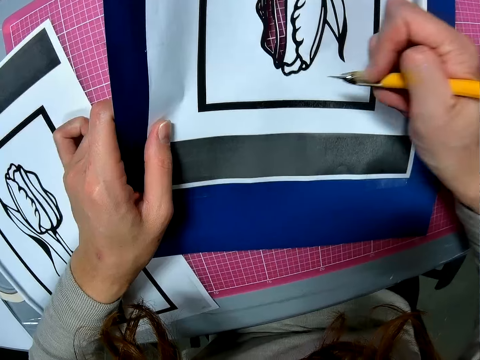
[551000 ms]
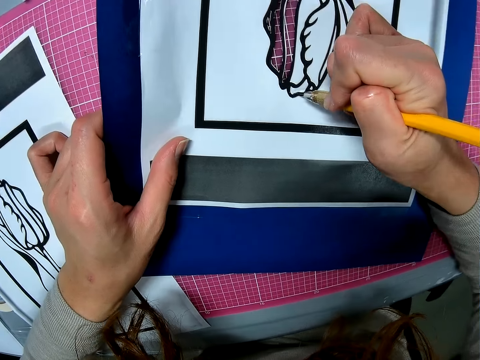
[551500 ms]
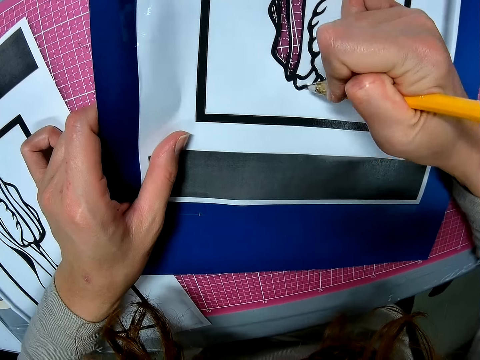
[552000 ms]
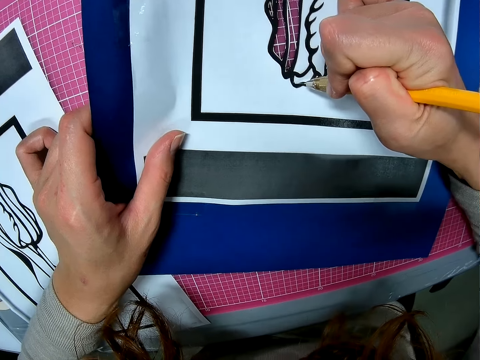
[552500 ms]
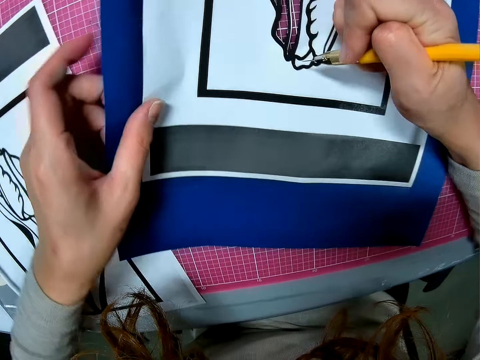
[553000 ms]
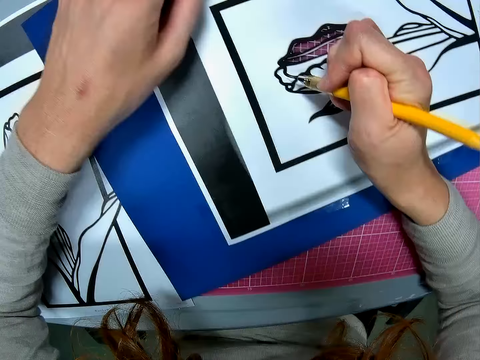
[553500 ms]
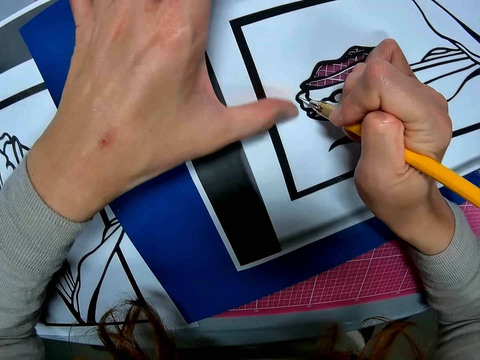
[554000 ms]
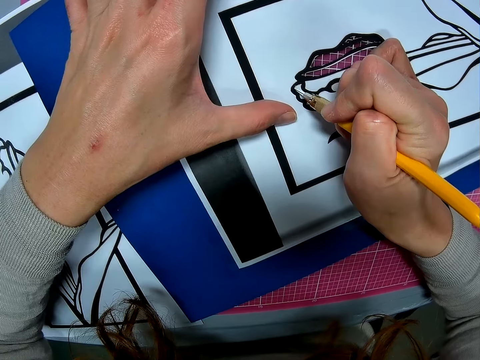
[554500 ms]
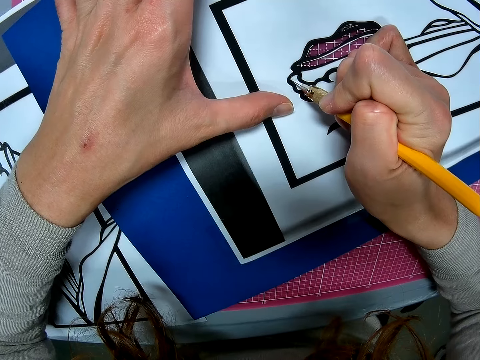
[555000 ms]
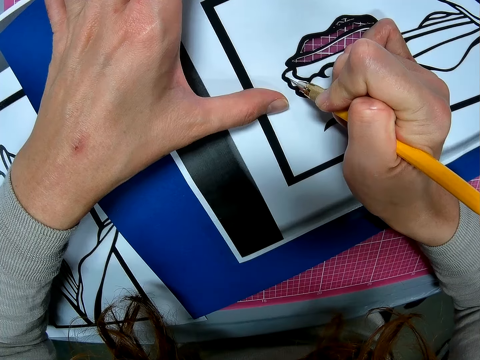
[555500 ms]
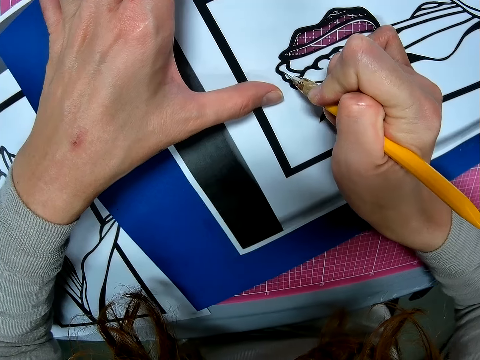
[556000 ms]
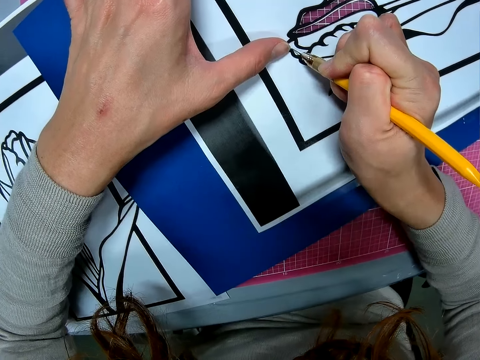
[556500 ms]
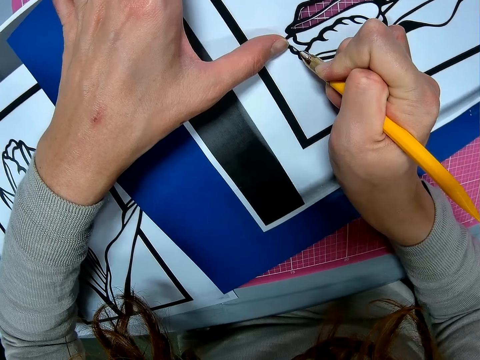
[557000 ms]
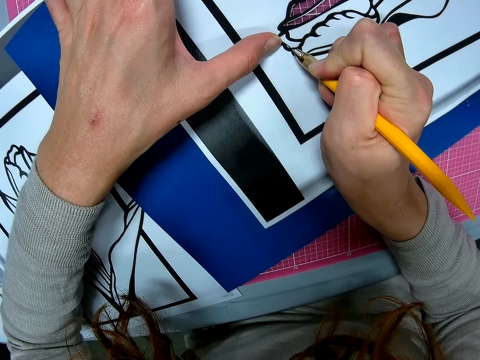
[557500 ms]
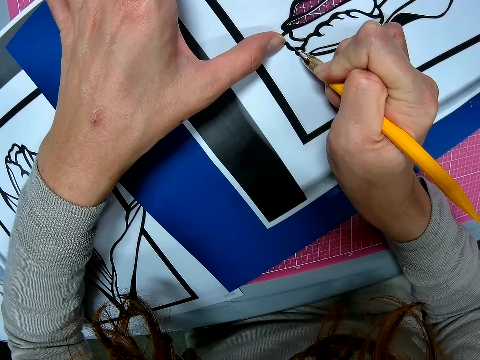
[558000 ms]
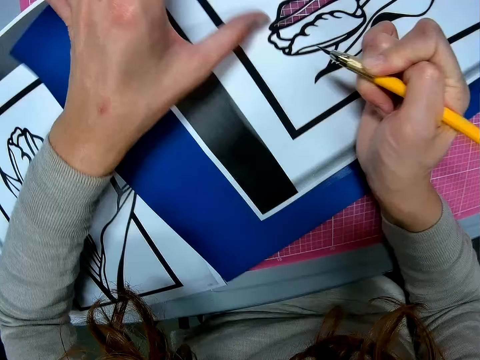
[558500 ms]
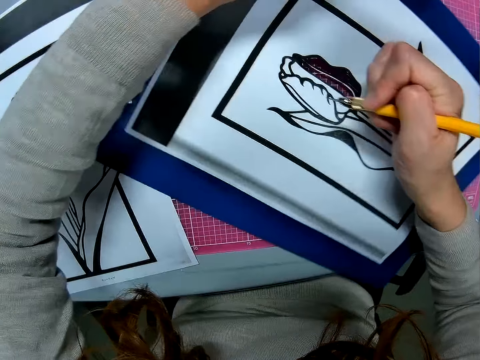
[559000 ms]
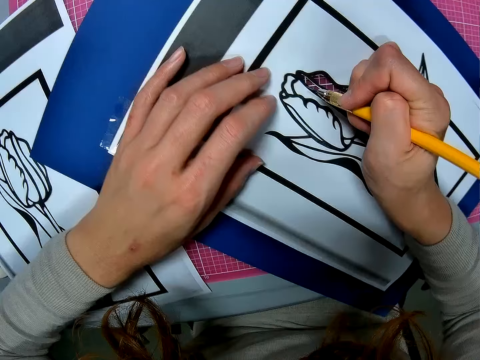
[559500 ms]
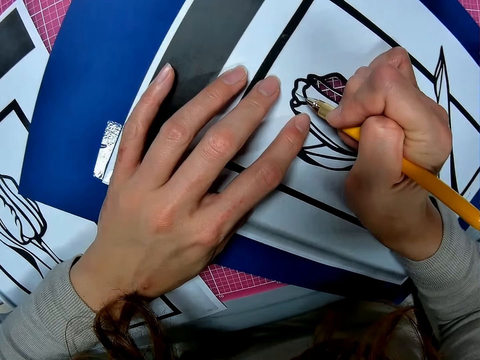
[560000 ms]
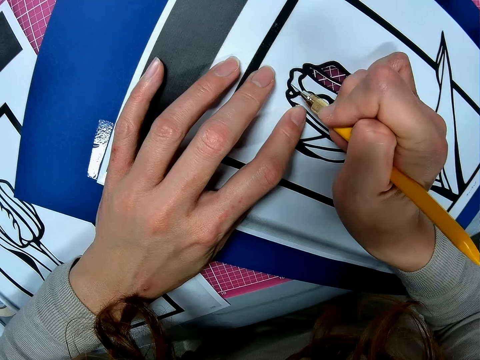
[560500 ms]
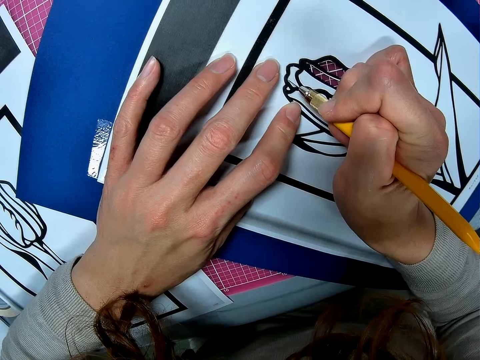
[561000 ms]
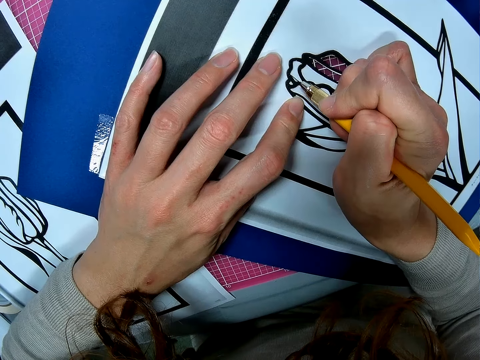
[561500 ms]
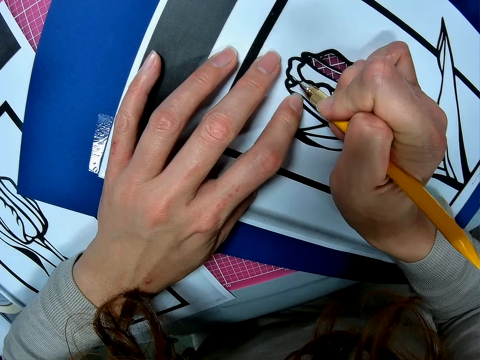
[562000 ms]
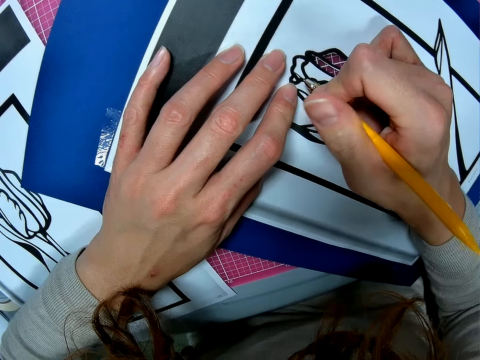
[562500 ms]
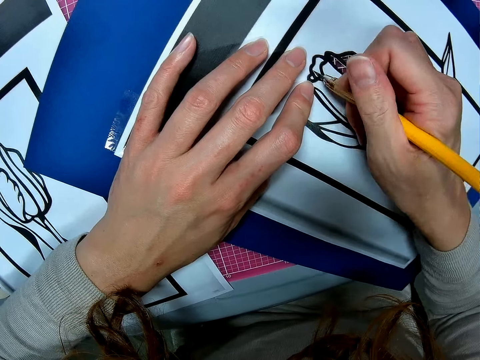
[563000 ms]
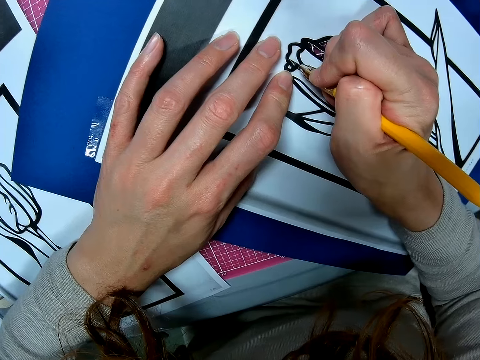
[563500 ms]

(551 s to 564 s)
The camera wearer cuts the drawing with the cut pen. They cut the drawing with the cut pen again. They turn the paper and adjust the paper on the table. They continue cutting the paper with the scalpel.

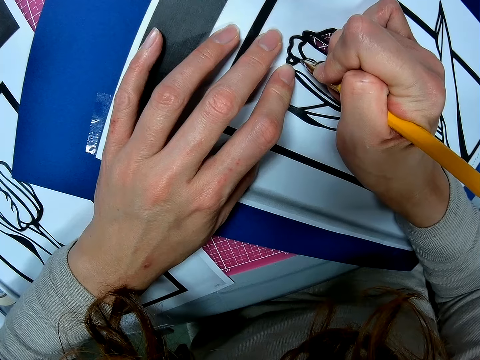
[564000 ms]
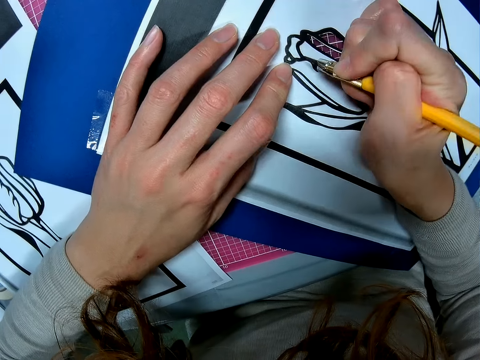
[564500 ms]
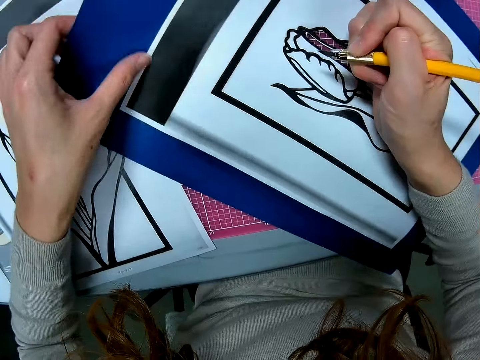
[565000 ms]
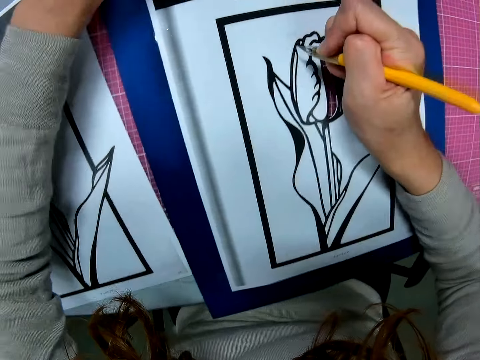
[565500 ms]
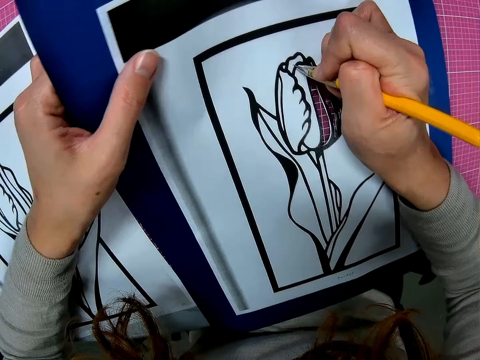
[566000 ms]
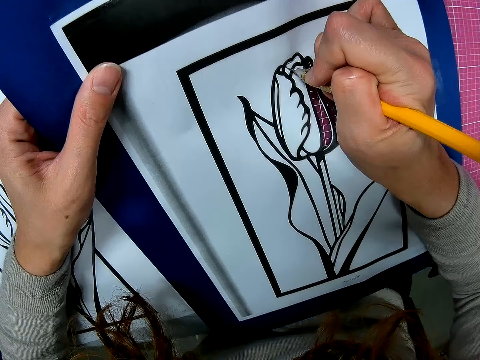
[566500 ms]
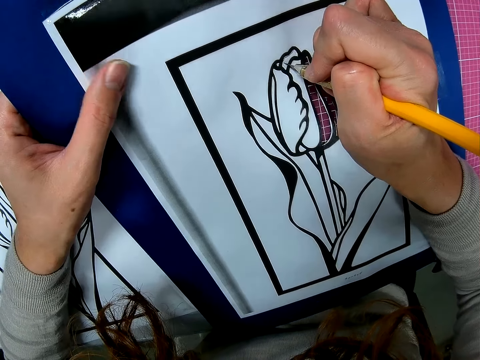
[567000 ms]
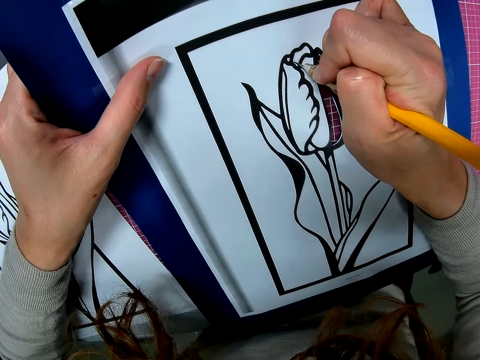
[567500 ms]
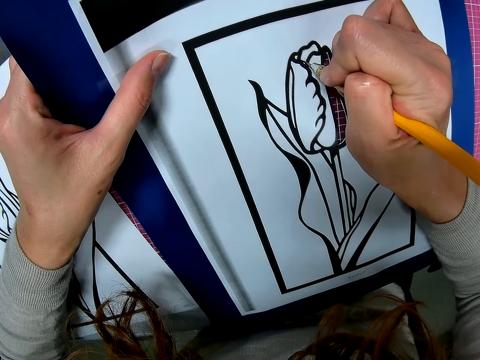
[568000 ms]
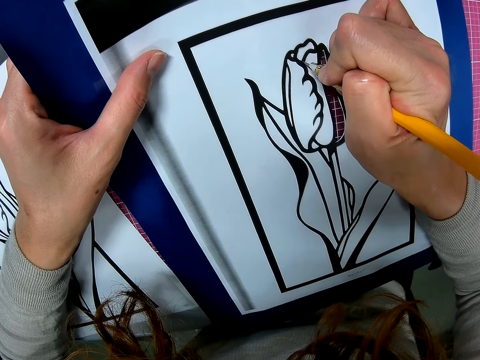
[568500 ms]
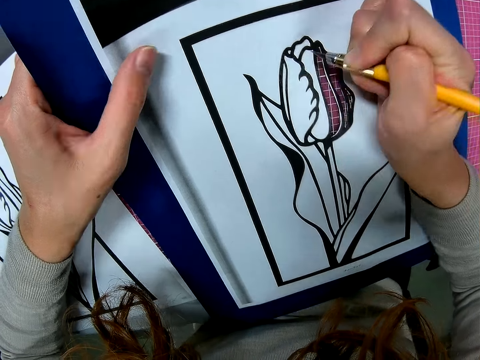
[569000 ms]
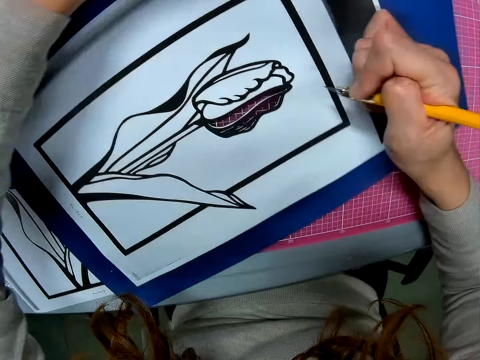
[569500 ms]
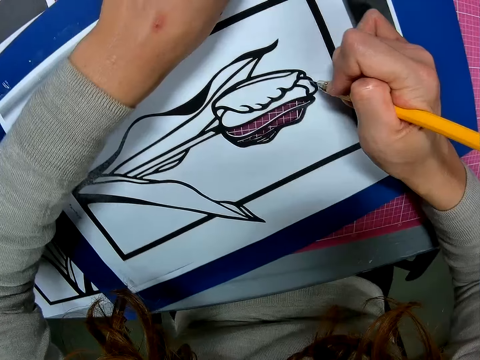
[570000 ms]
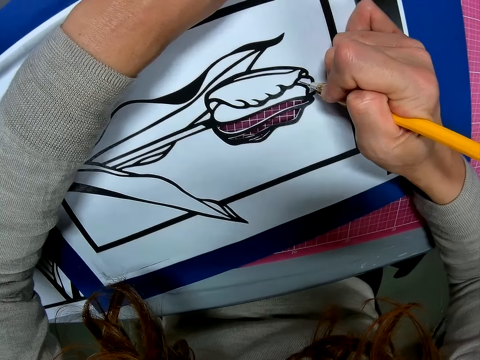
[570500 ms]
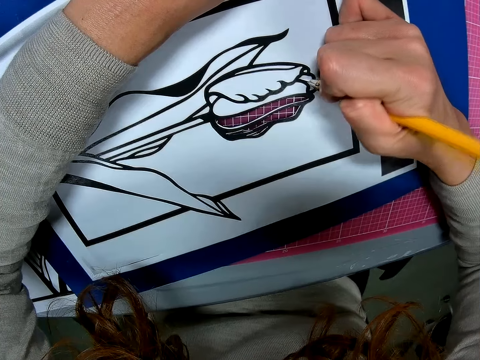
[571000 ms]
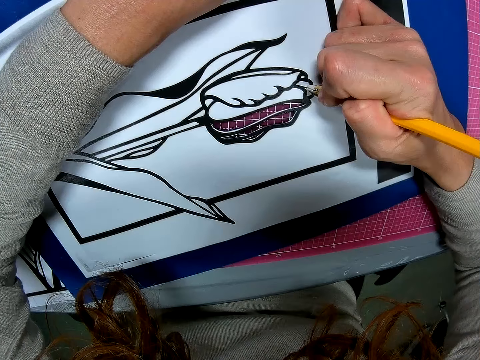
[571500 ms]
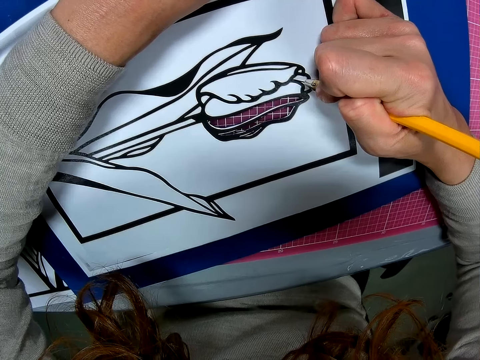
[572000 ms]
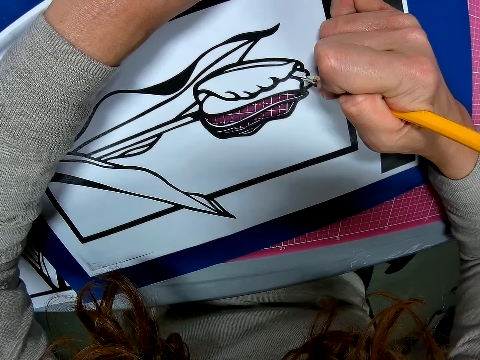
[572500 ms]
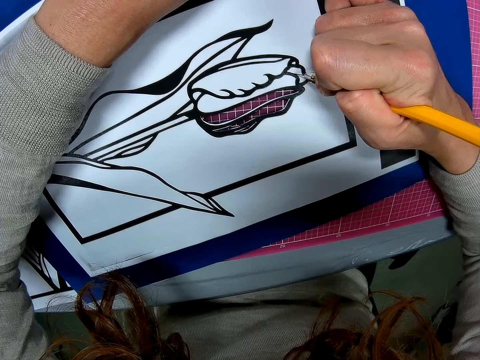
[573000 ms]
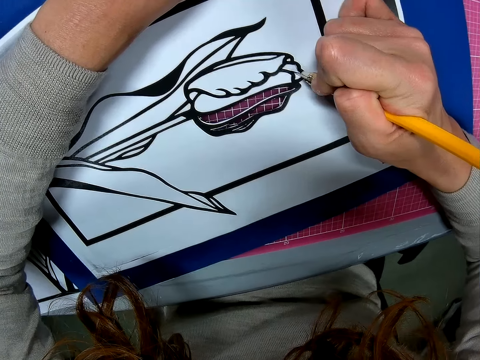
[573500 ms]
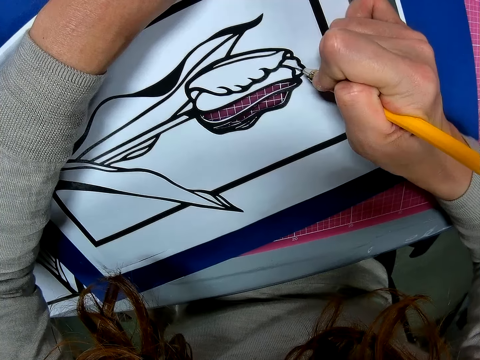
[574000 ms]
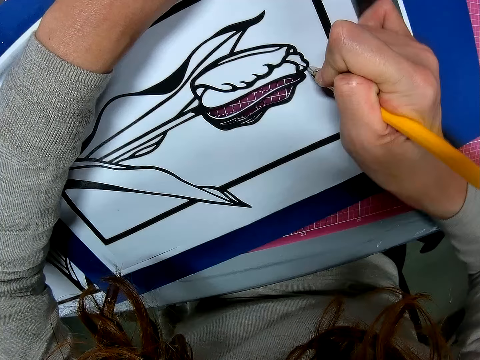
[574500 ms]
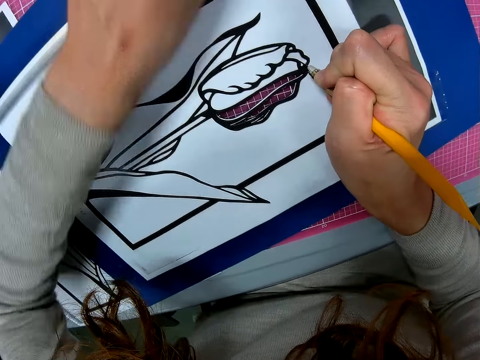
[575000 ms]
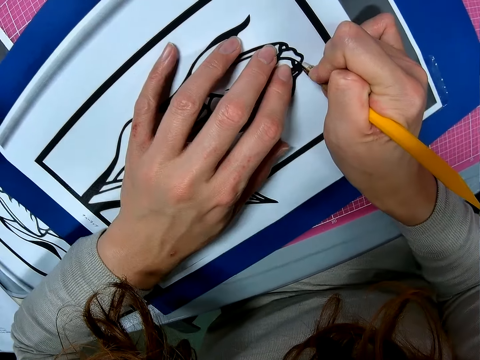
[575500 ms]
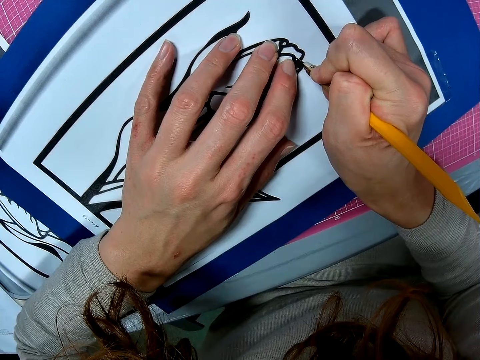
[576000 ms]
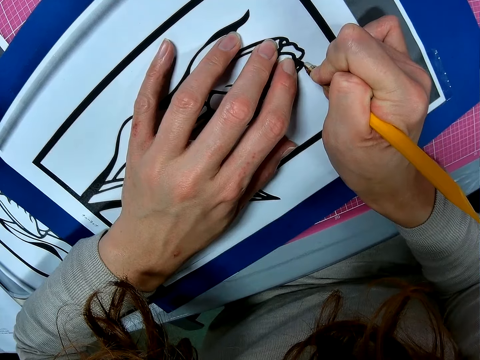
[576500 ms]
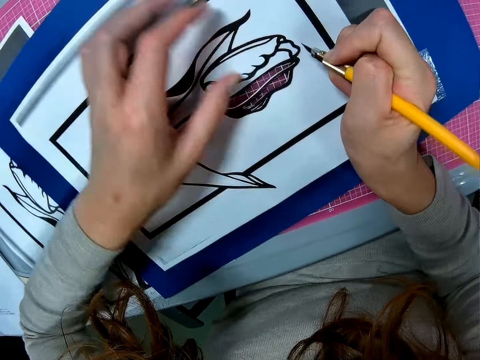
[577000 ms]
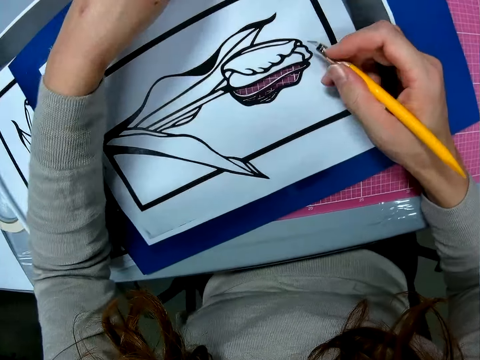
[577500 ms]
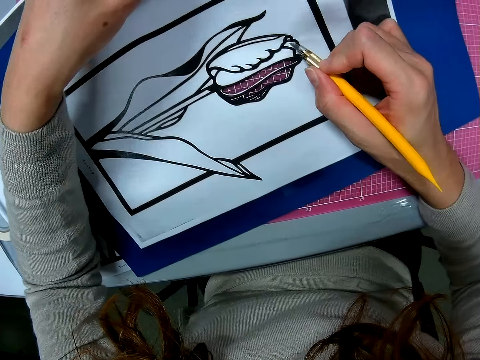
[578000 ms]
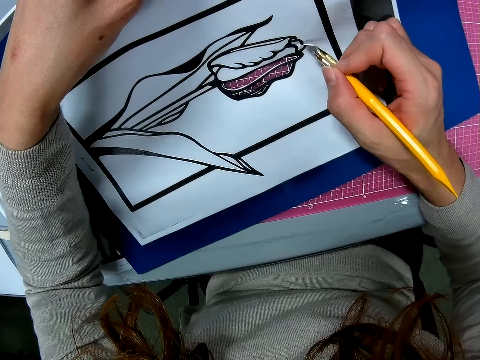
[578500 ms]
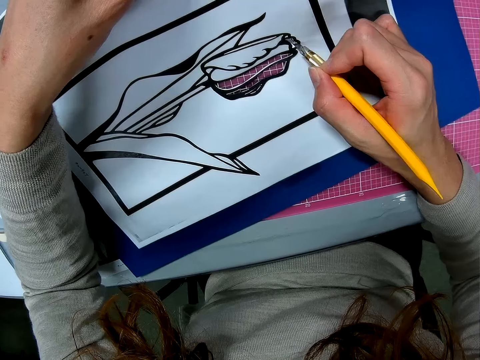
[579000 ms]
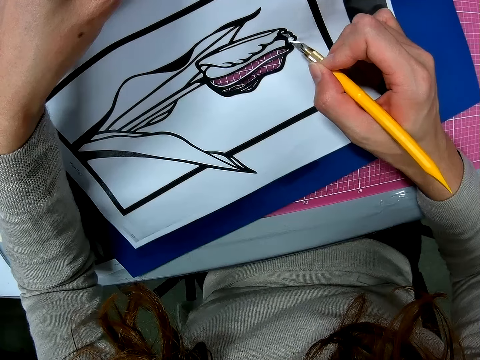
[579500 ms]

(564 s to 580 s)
The camera wearer turns the paper and adjusts the paper on the table. They continue cutting the paper with the scalpel or pen knife. They turn the paper and adjust the paper on the table. They continue cutting the paper with the scalpel. They hold the paper and adjust the paper on the table. They cut the drawing with the pen knife.
